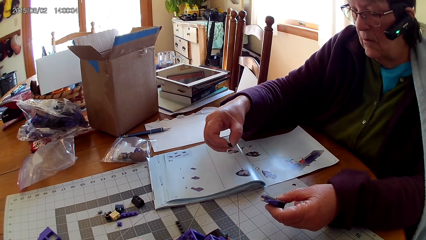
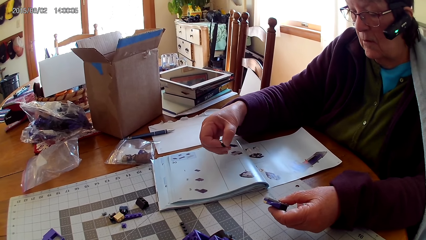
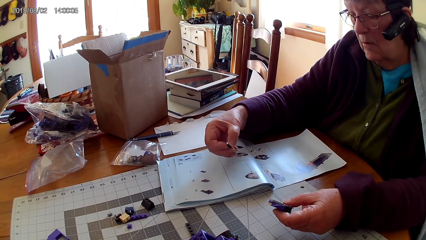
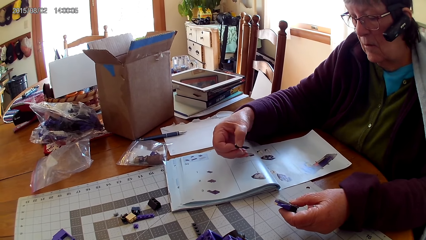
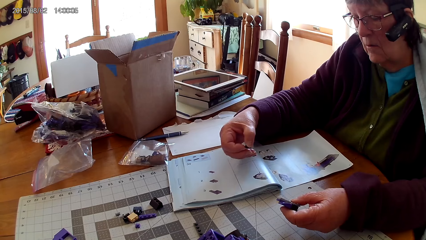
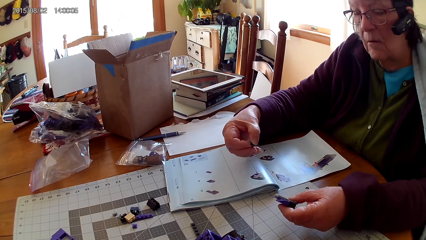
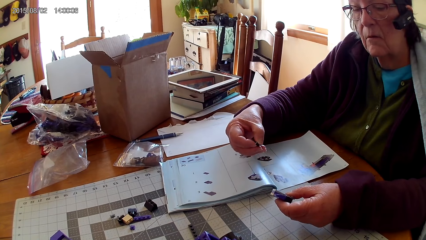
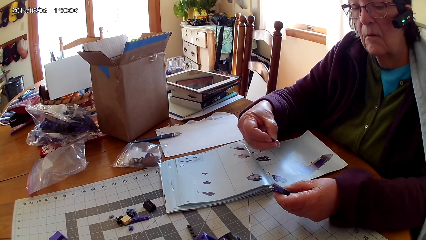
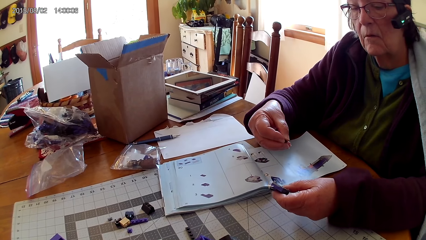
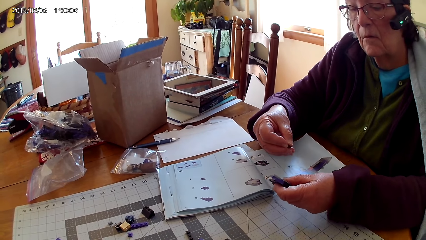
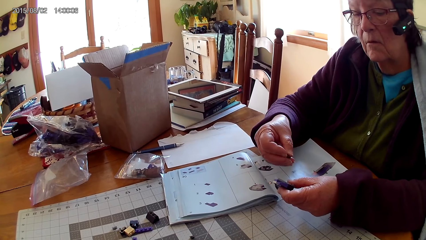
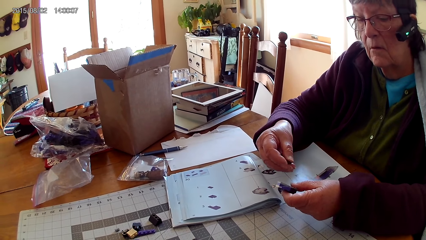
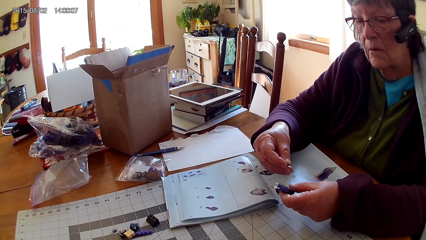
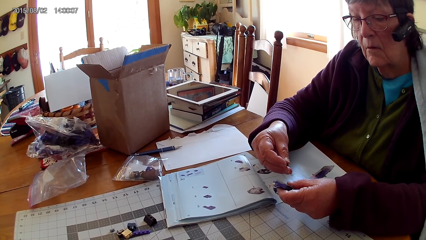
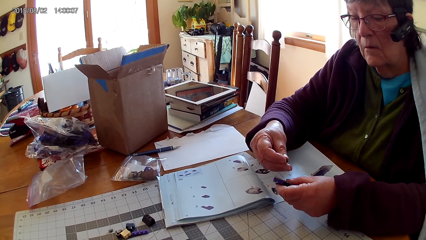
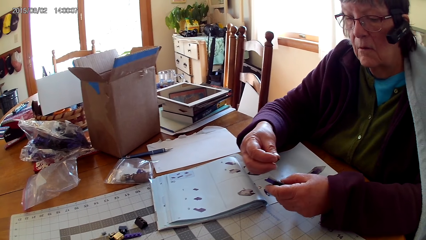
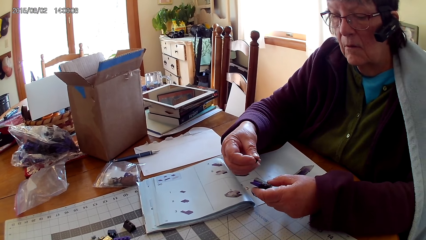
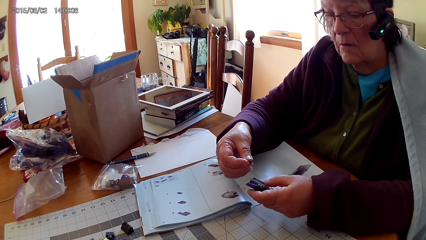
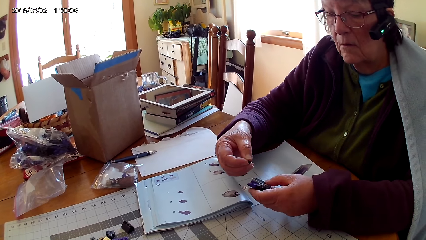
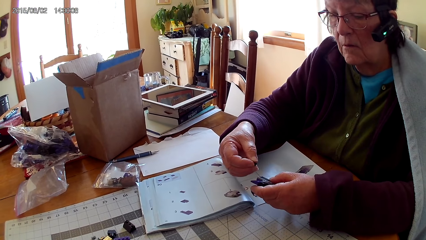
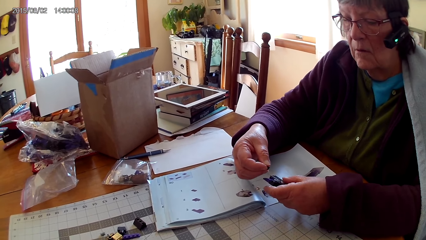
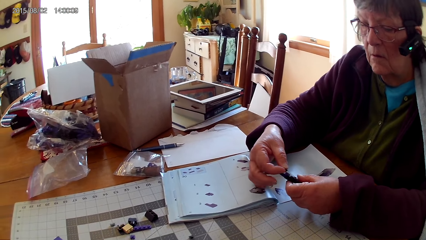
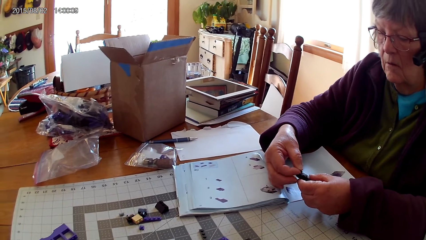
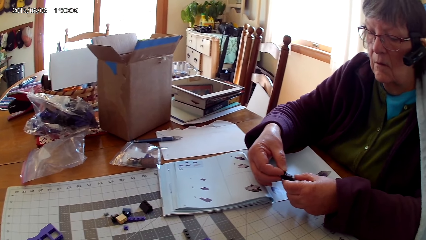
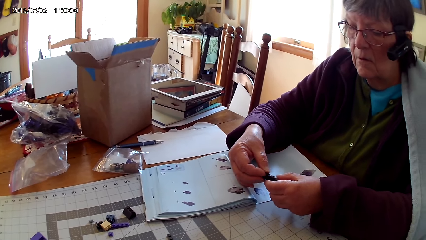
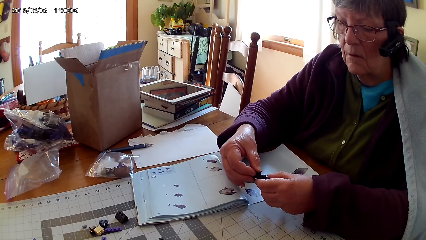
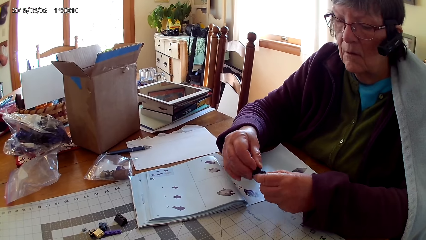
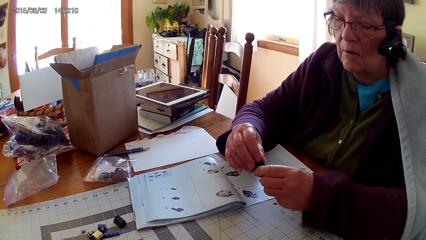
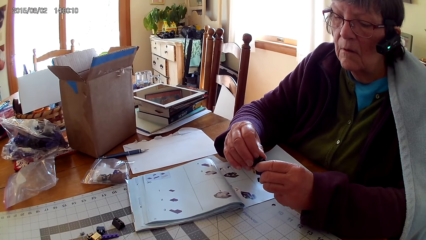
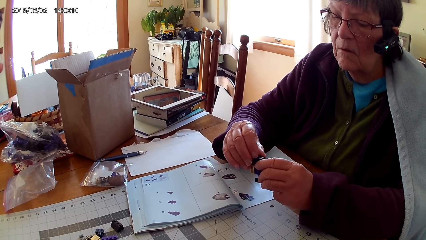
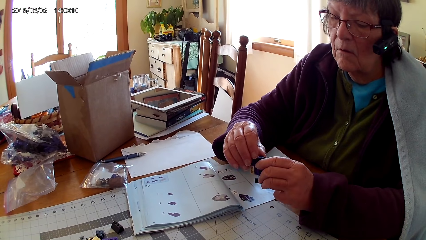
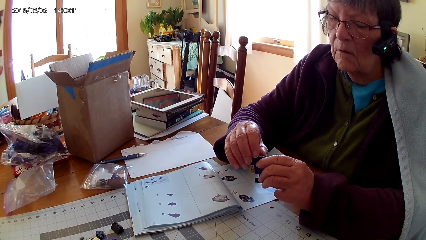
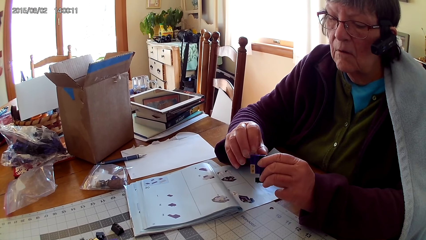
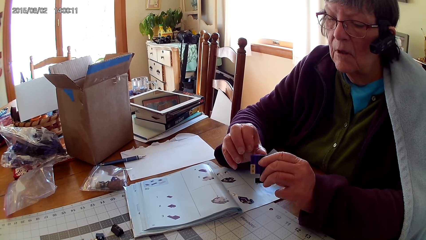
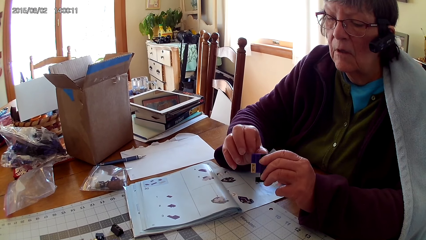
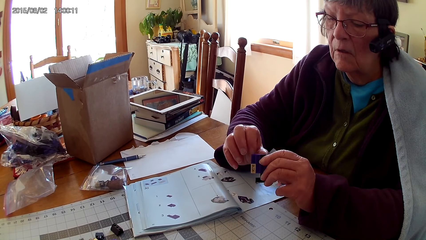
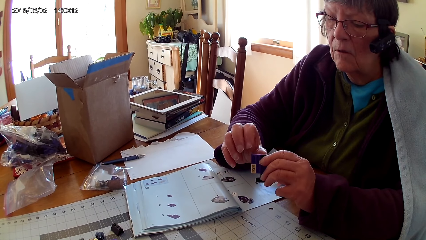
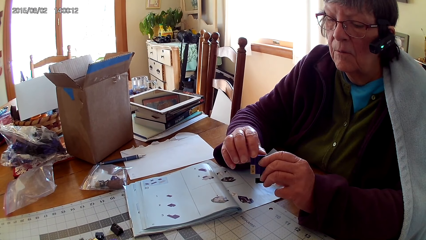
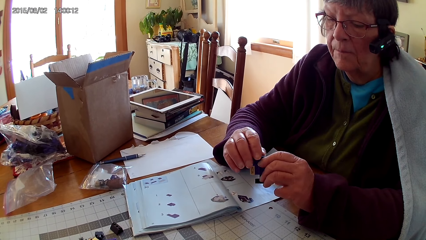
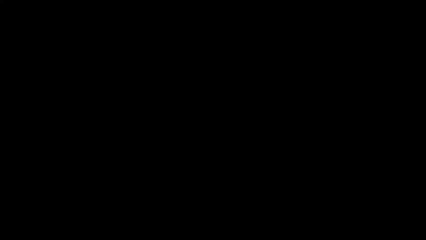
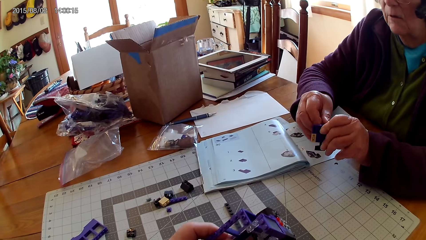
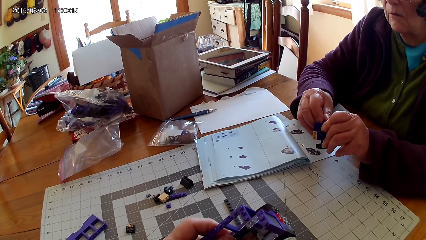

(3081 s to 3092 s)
A lady holds the piece of LEGO. The lady looks through a LEGO manual book. The lady fixes LEGO on a table. The lady fixes a piece of LEGO.

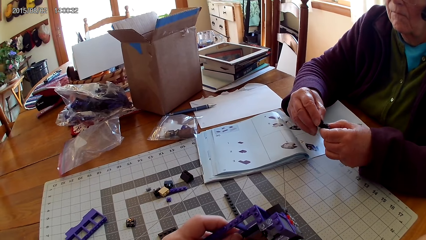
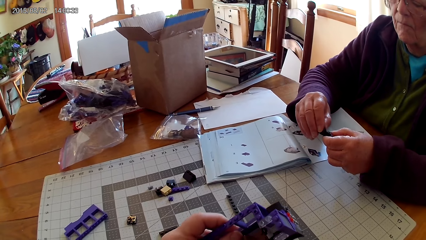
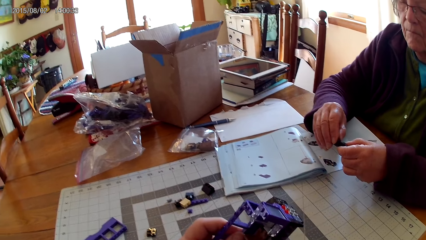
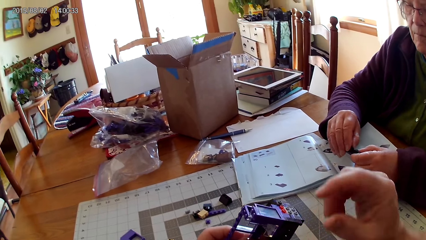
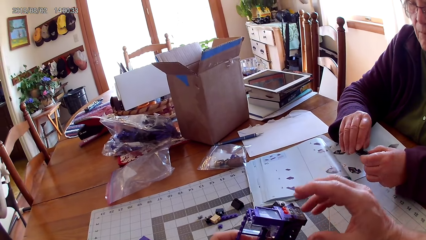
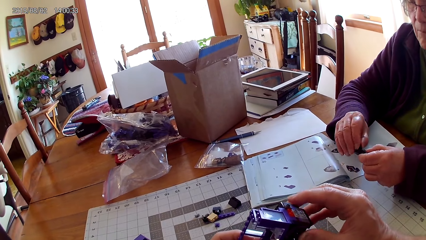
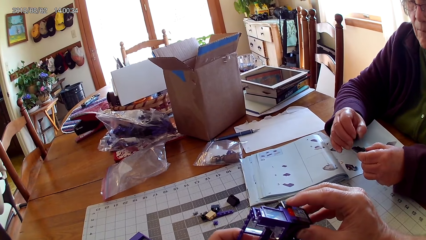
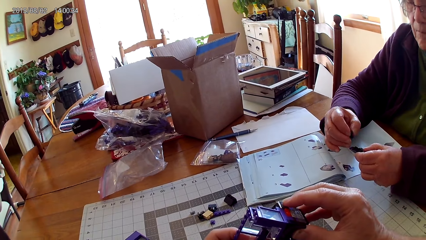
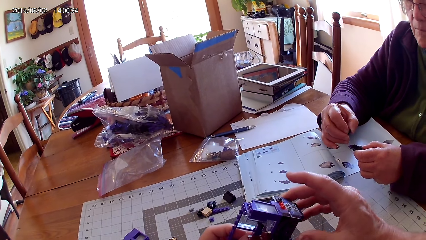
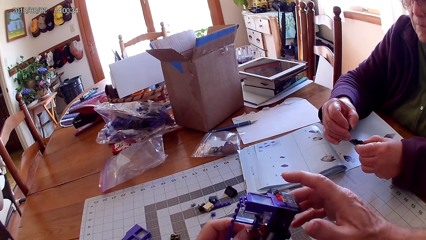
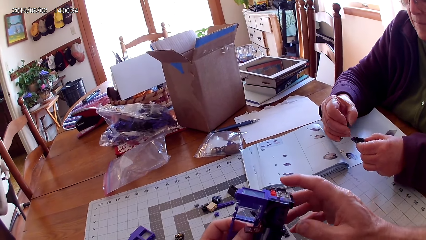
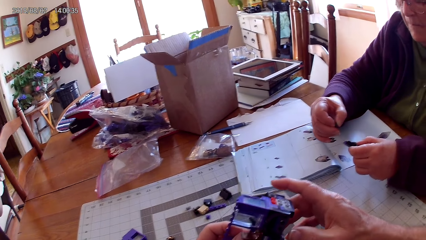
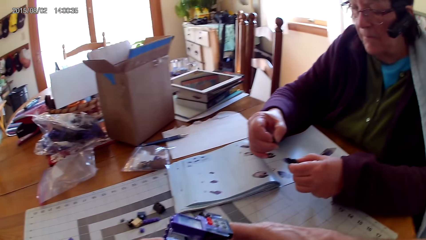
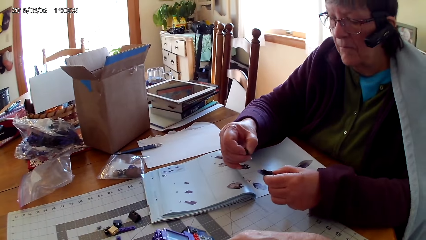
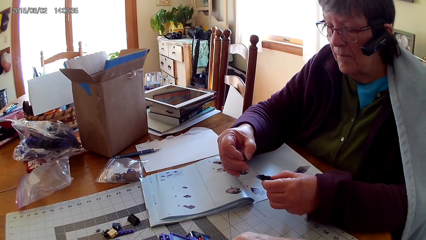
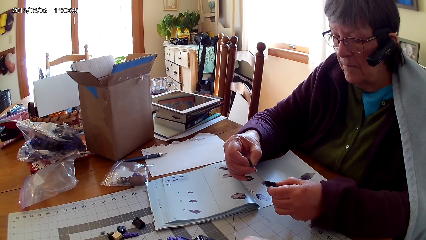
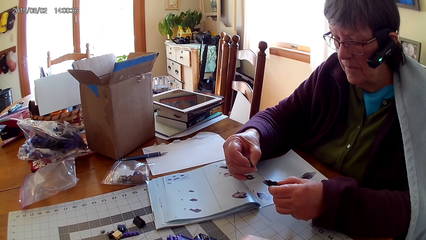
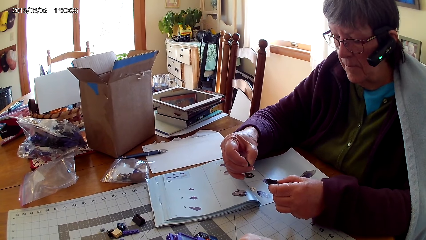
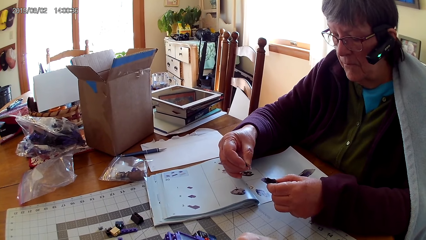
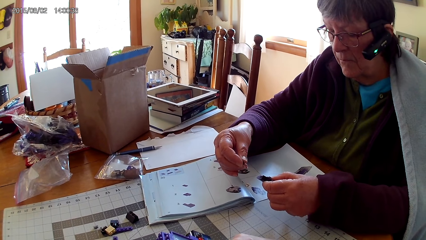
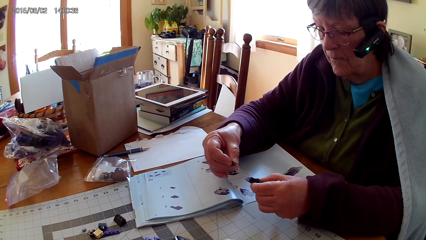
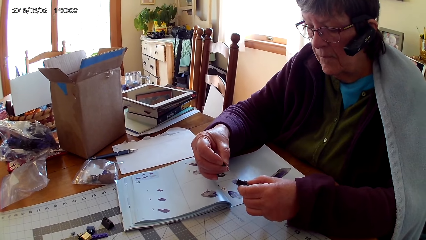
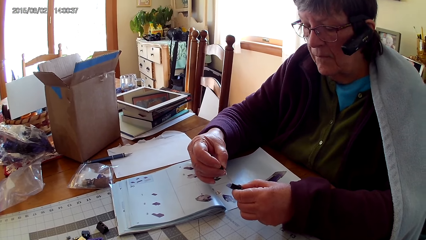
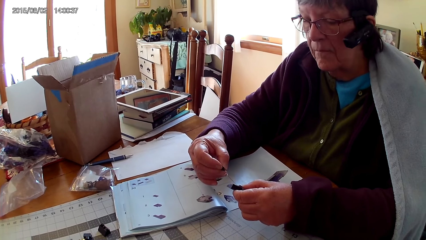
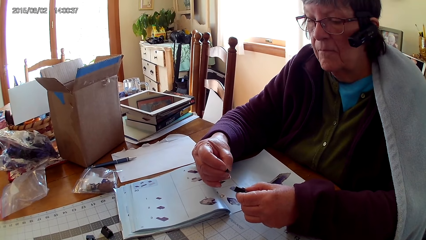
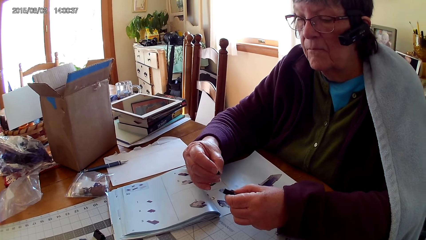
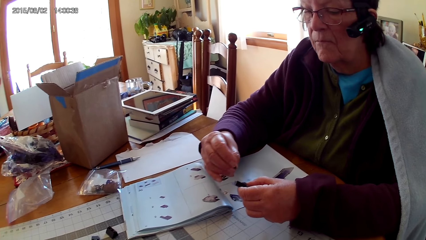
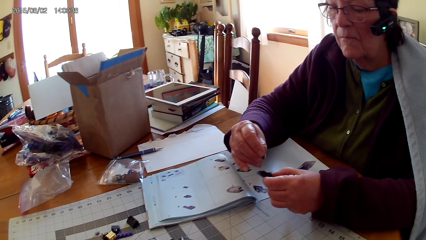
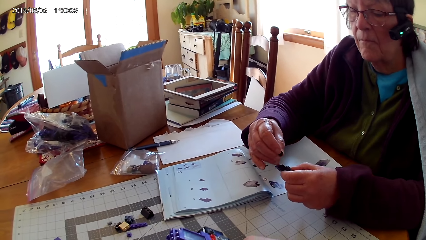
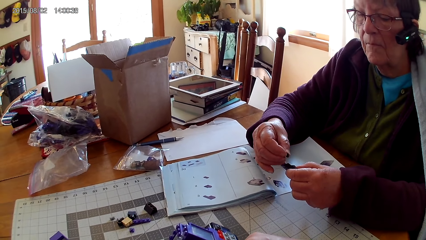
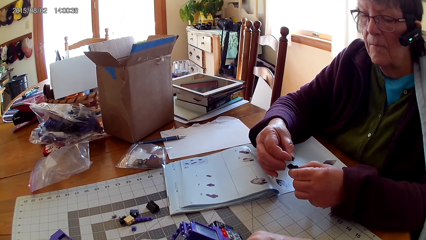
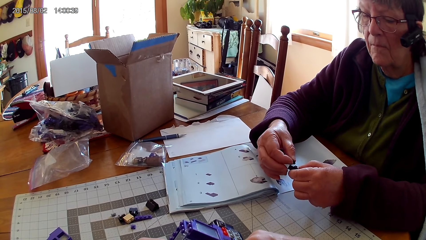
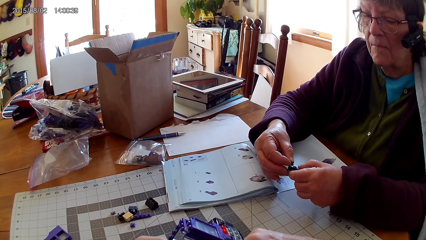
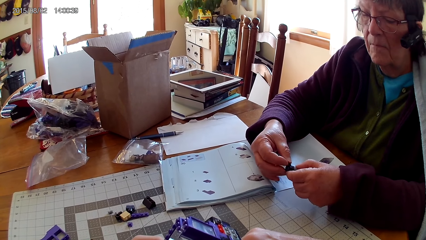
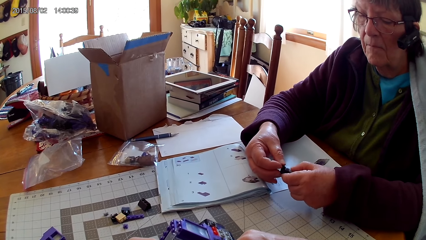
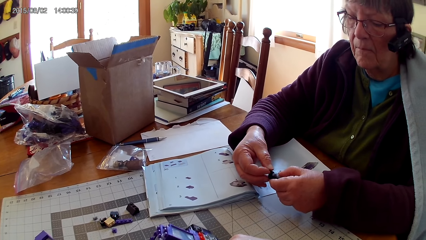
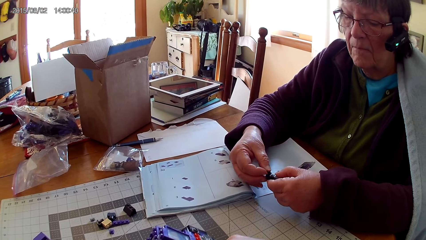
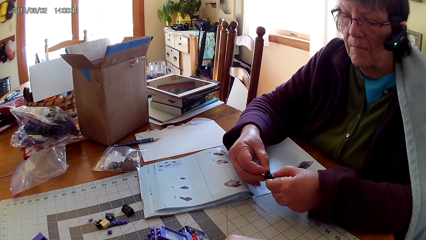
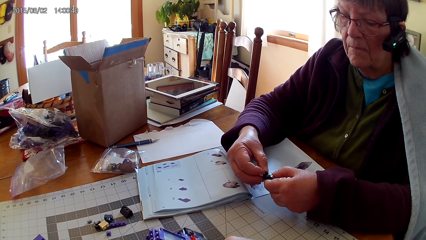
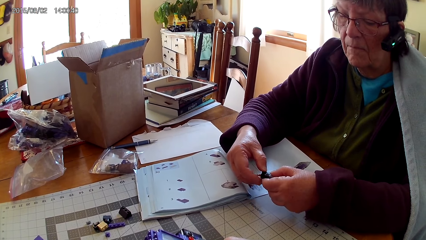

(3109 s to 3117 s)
The camera wearer holds the LEGO box. A lady holds a piece of LEGO. The lady fixes a piece of LEGO.
